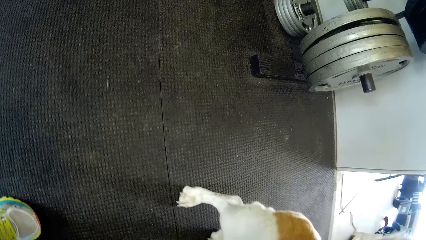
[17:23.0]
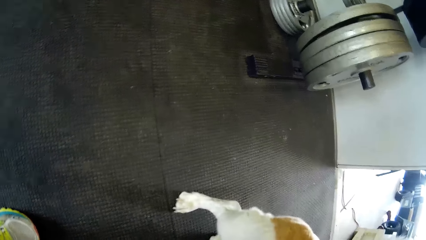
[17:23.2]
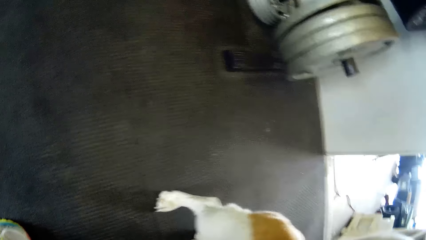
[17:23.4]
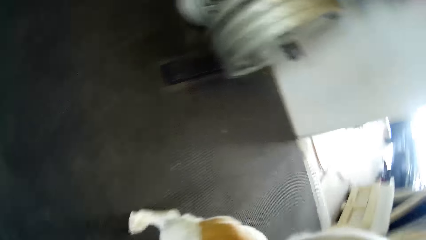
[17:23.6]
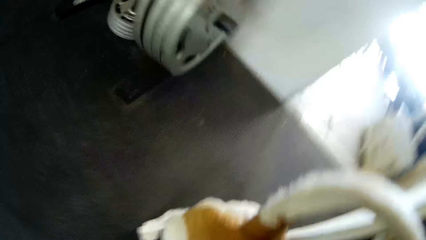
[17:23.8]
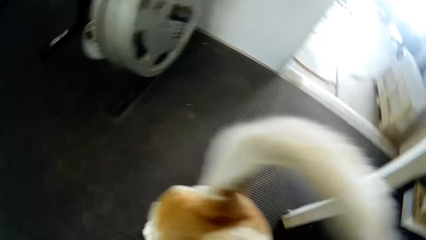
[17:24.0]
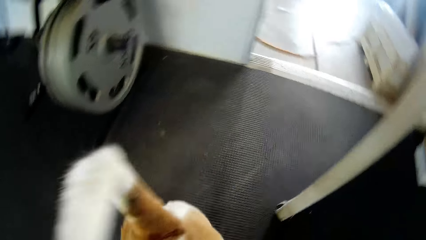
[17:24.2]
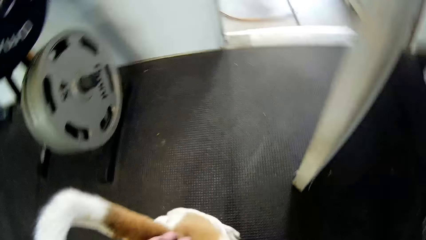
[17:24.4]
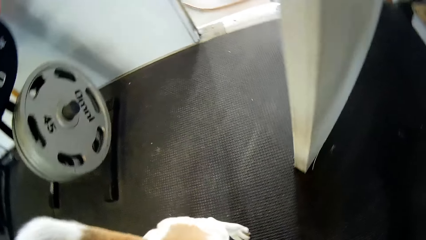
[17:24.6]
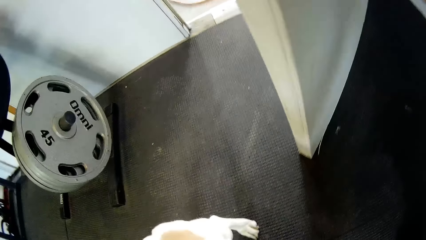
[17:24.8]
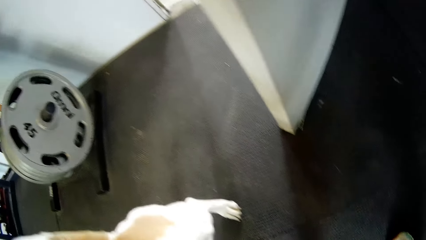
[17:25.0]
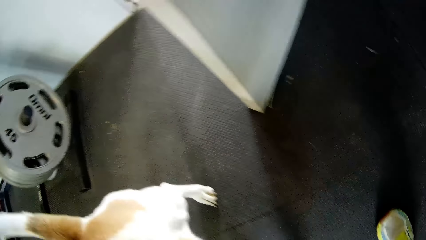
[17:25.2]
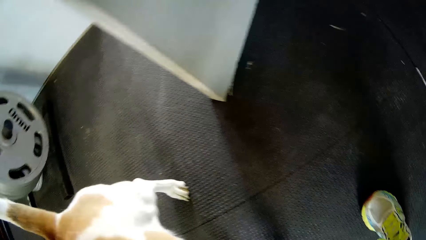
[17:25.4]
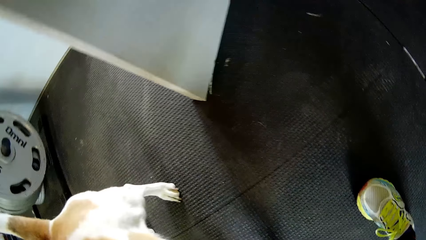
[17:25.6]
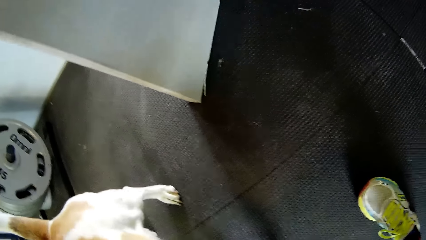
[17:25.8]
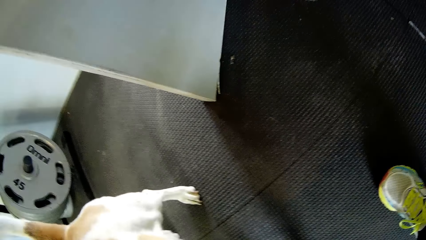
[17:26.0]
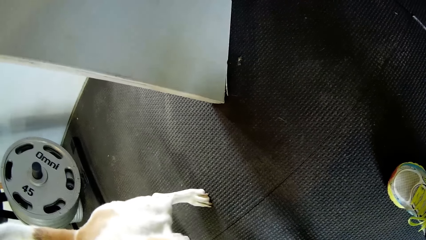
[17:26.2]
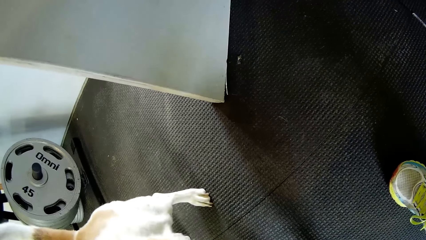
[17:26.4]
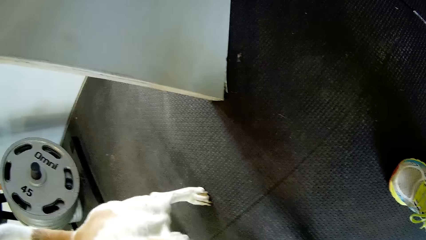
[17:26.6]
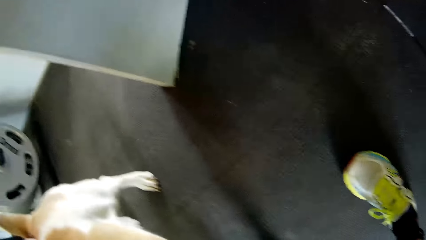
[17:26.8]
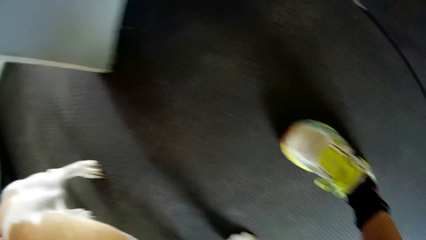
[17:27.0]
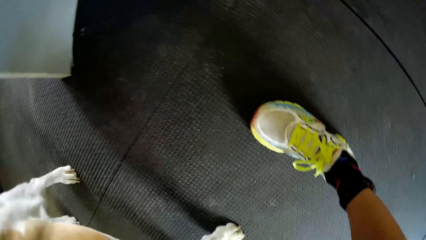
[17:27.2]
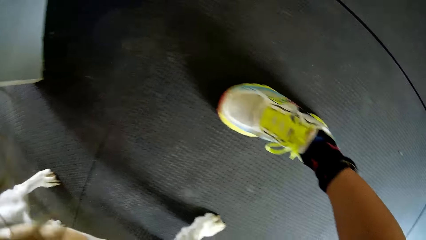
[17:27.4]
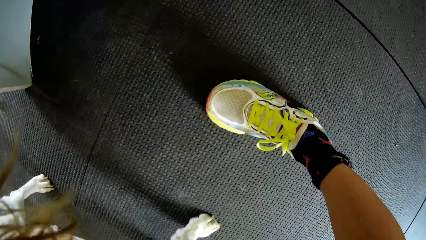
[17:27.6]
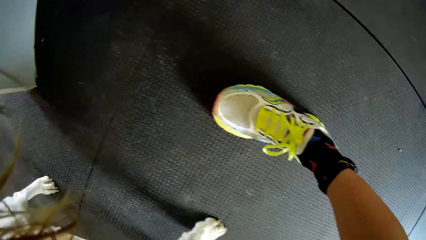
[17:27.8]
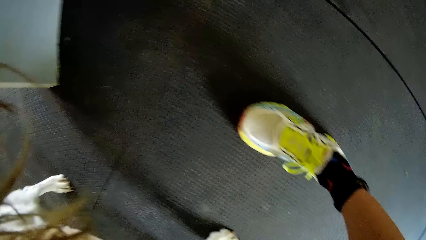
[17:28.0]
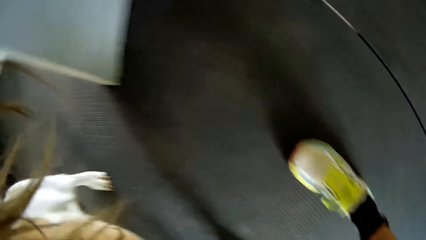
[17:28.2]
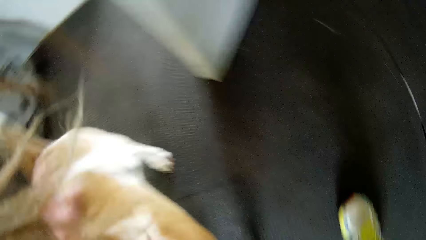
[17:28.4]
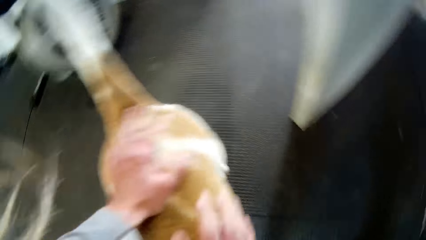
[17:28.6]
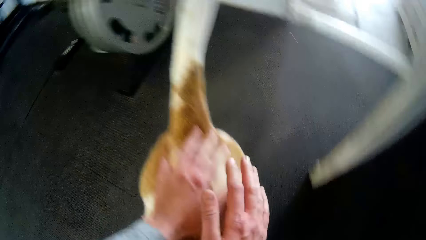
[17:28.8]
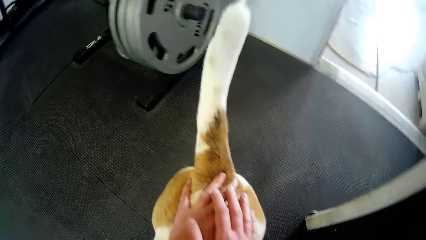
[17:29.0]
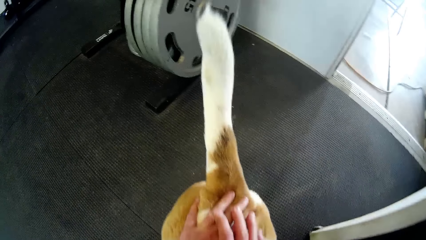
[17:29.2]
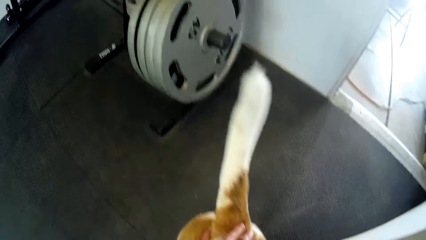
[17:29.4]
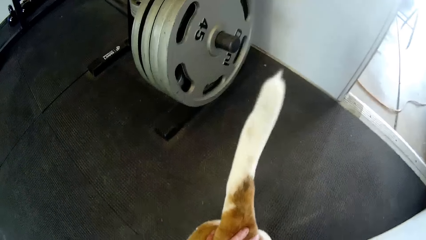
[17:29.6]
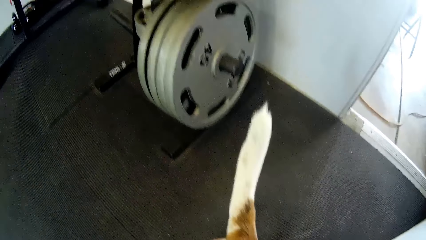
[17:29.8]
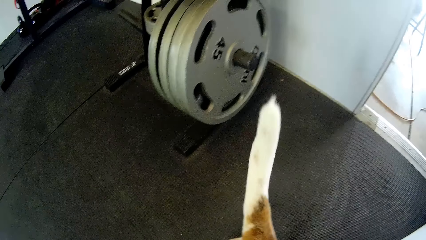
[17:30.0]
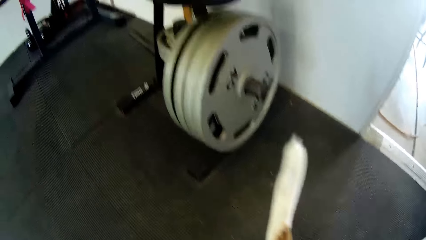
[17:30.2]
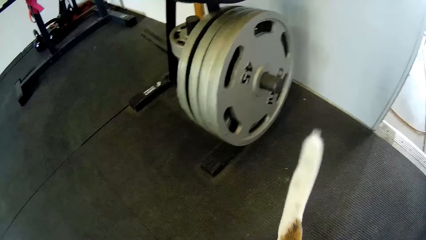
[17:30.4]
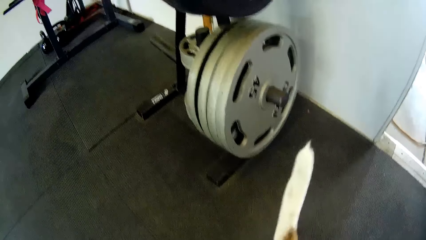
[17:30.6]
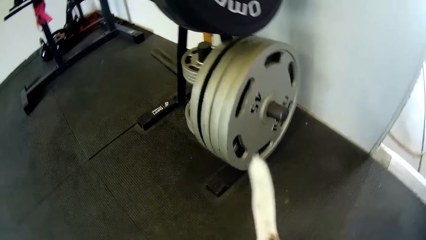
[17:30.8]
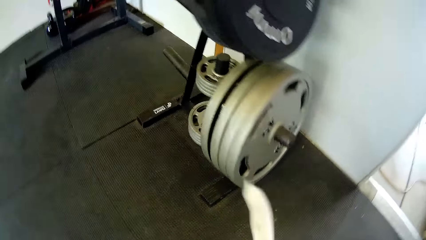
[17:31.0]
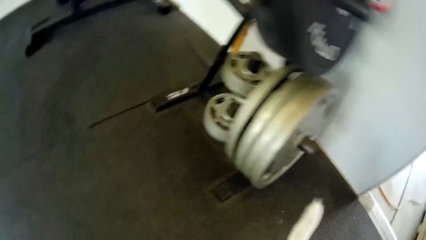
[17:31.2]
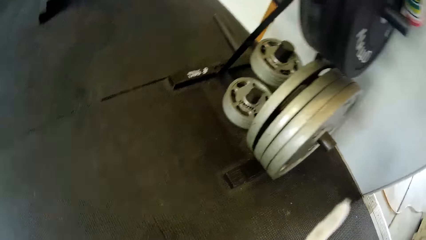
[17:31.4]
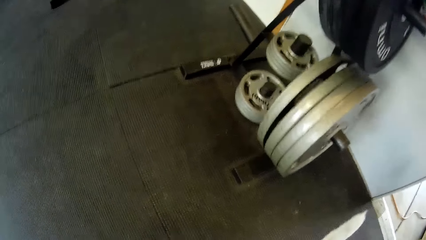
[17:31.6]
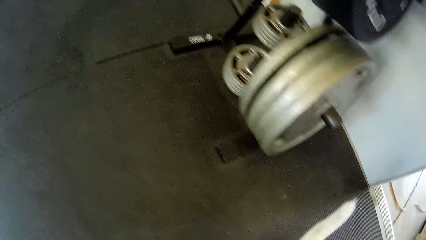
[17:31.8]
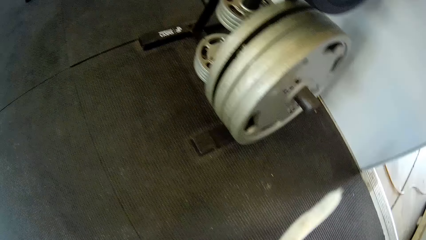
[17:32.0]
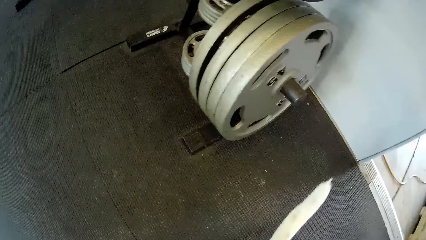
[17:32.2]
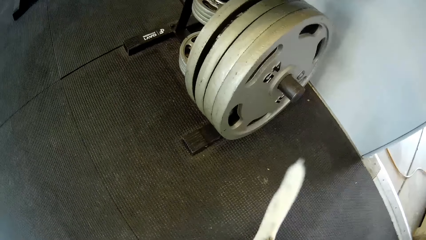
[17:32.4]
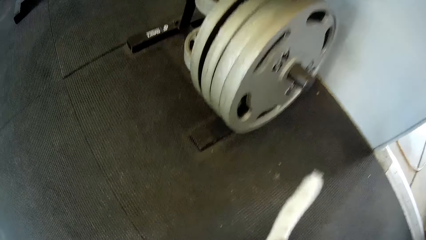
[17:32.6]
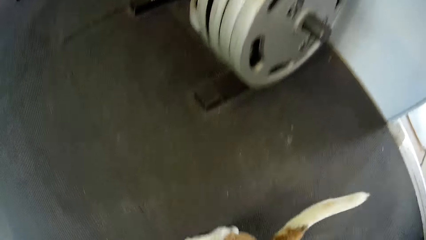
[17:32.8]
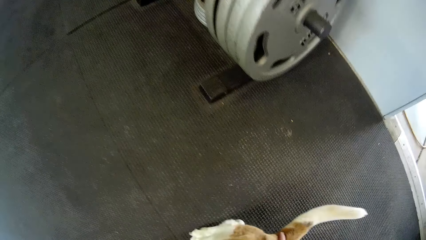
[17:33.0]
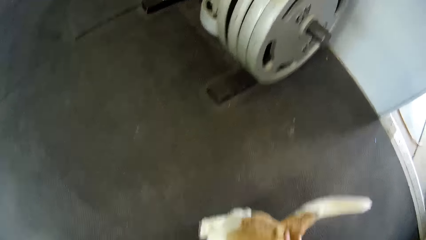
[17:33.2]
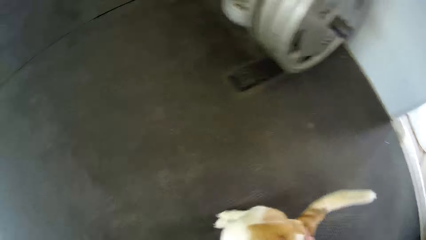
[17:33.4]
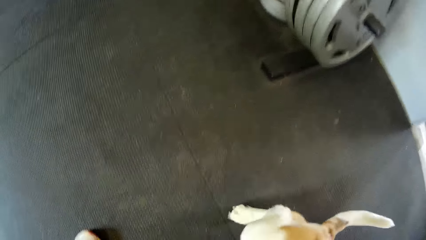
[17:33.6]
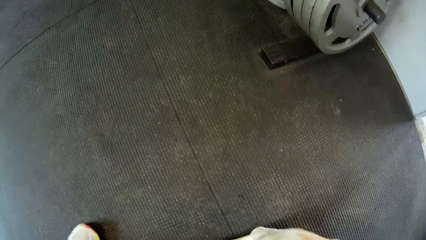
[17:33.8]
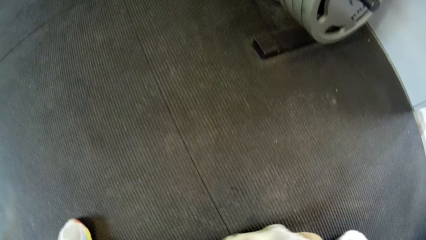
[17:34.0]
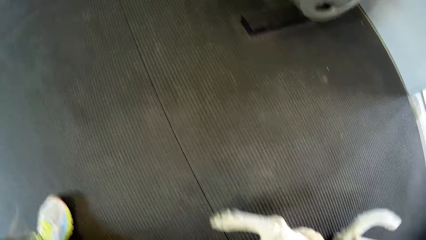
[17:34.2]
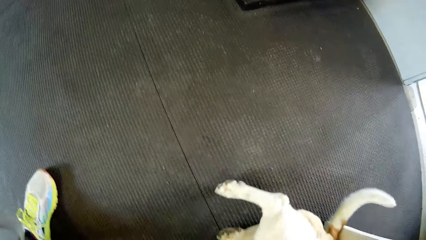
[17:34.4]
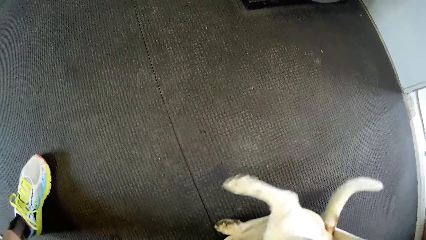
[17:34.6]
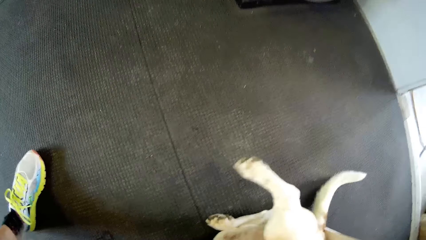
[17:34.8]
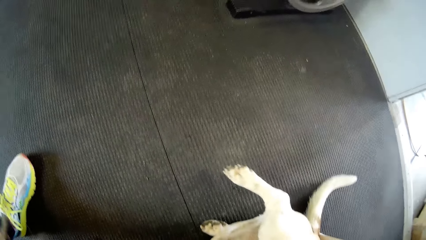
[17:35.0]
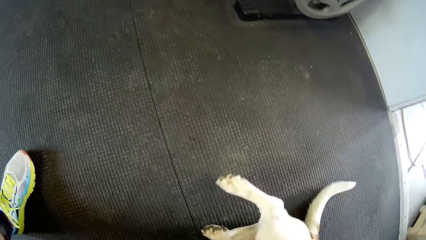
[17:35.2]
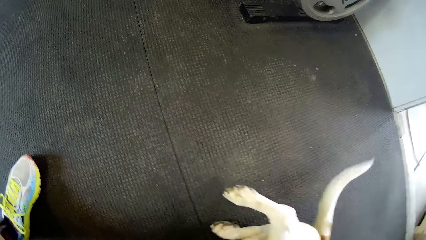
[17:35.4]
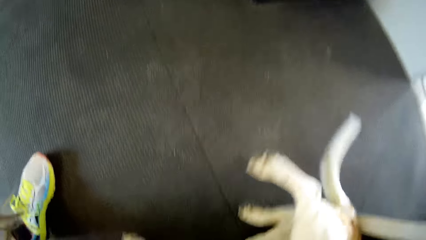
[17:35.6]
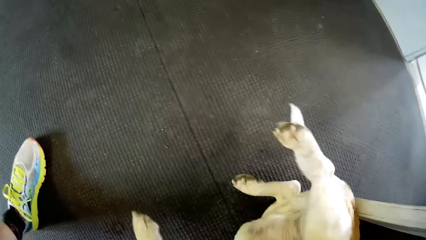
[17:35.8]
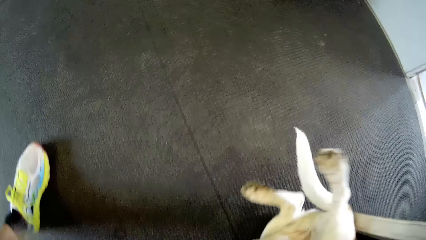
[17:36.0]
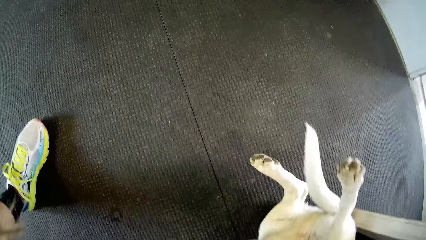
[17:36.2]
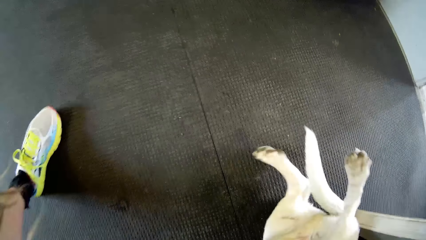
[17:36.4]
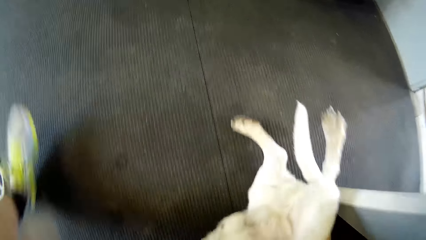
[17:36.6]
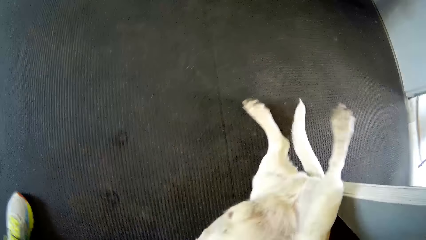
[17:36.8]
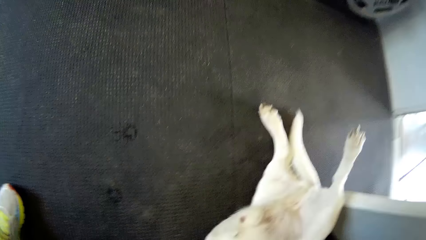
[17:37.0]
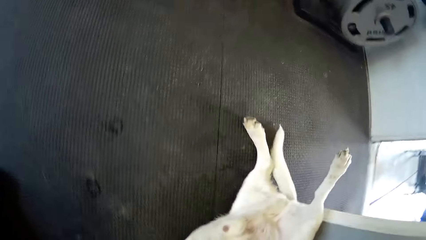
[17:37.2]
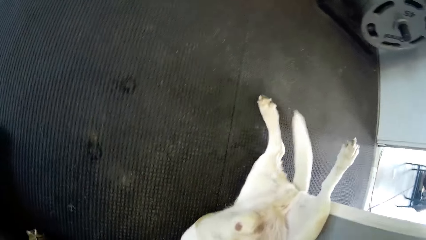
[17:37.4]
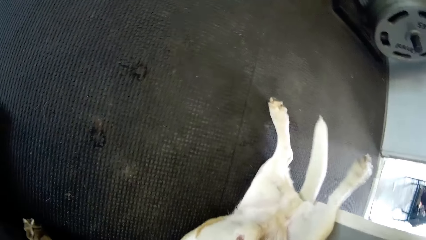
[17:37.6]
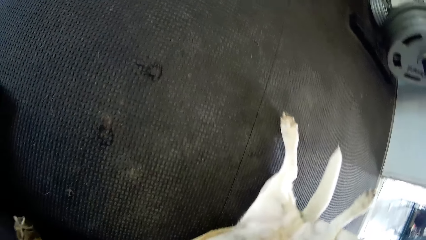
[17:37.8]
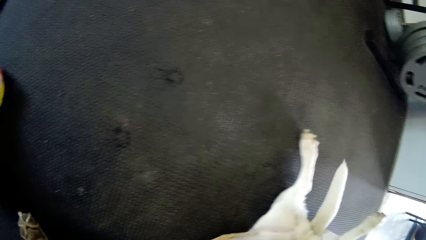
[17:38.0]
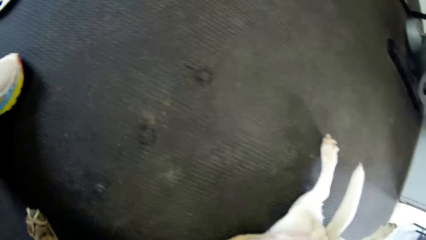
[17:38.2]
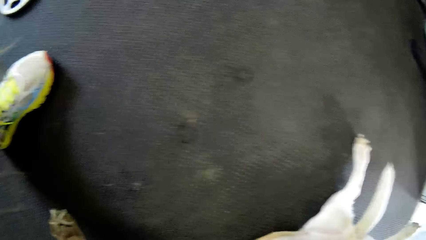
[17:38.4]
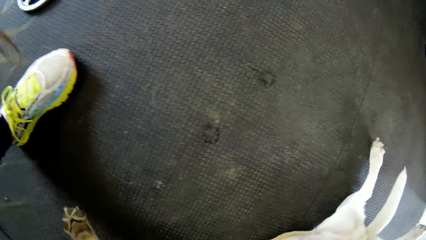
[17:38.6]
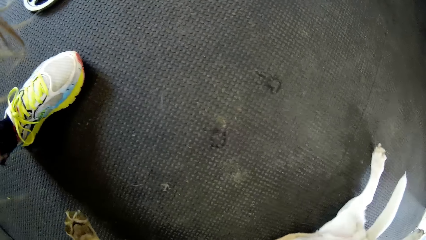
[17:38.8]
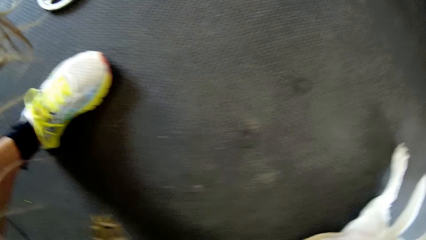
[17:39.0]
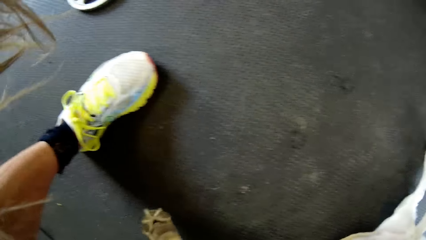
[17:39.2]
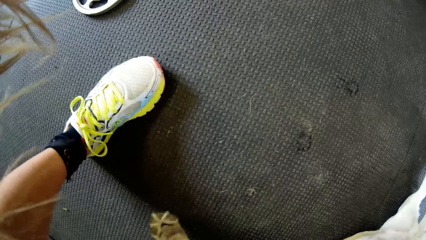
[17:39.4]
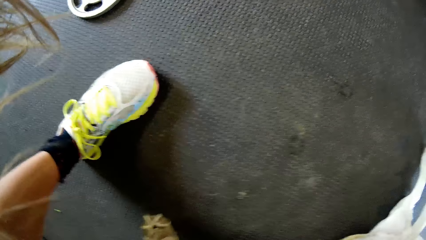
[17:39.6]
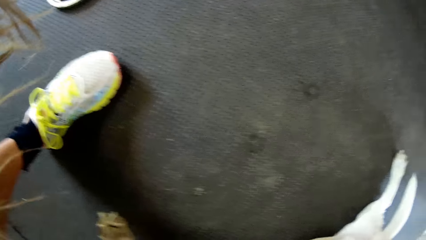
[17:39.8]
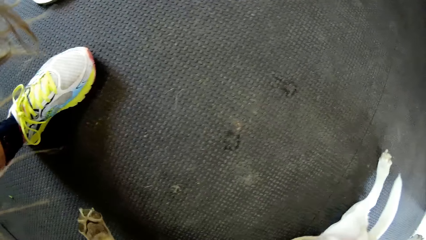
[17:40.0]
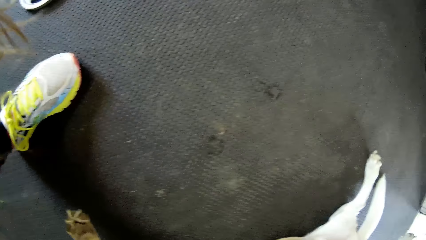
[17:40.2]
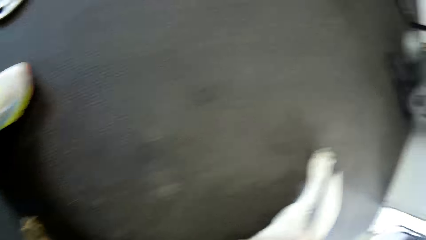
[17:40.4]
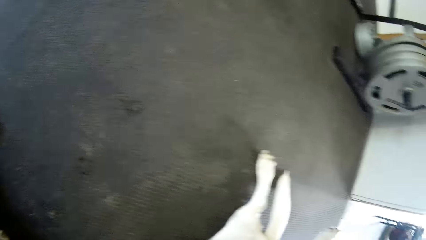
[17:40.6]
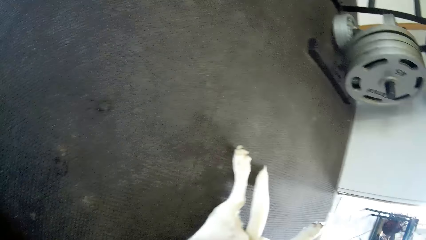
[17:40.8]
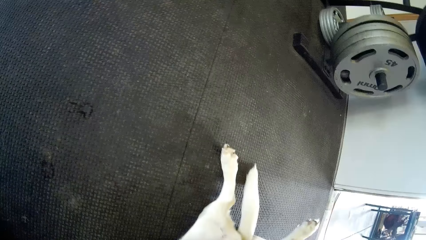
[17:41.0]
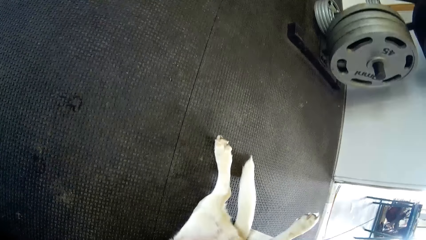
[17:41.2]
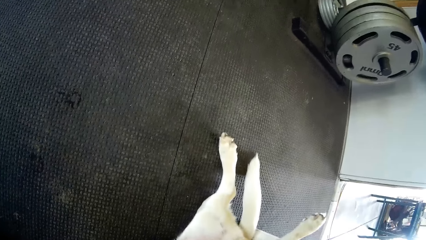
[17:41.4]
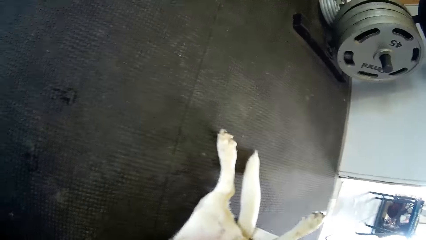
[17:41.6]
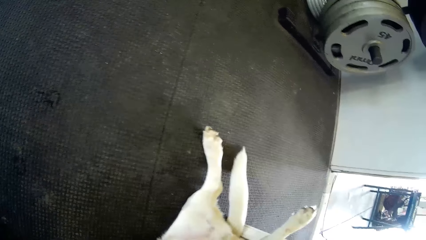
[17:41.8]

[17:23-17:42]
The camera wearer touches the dog with both hands.
